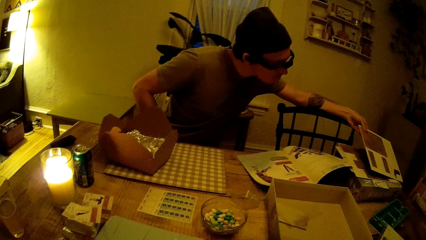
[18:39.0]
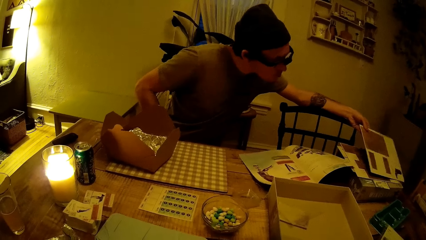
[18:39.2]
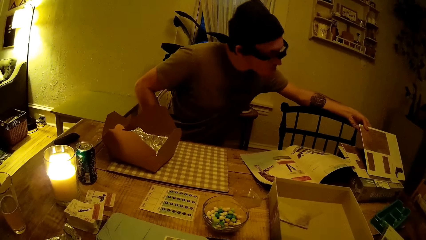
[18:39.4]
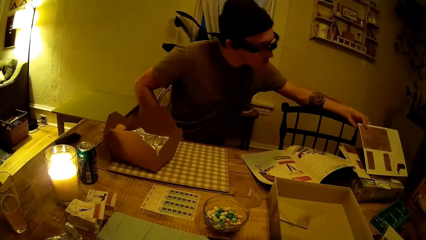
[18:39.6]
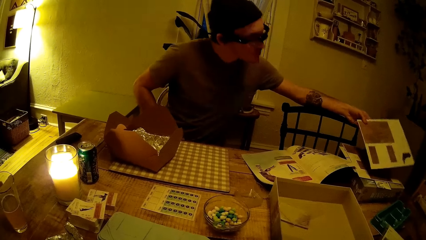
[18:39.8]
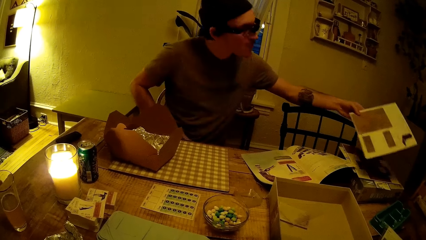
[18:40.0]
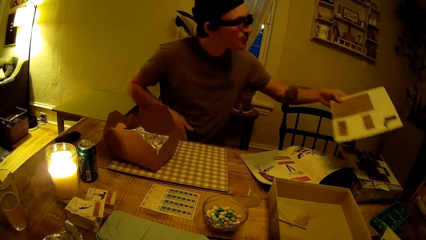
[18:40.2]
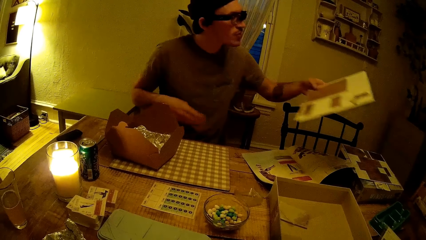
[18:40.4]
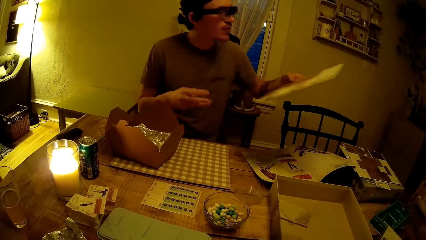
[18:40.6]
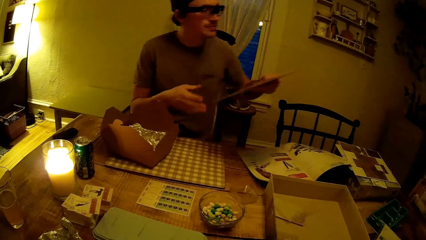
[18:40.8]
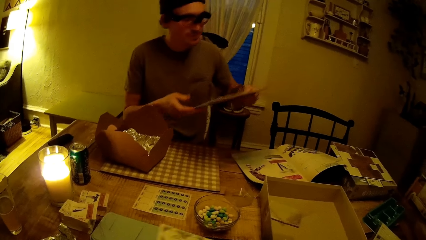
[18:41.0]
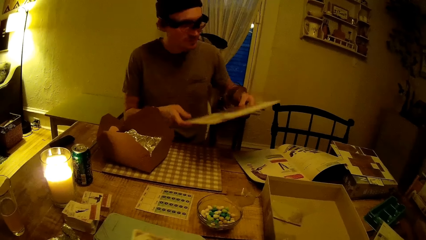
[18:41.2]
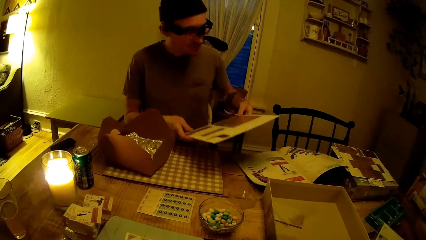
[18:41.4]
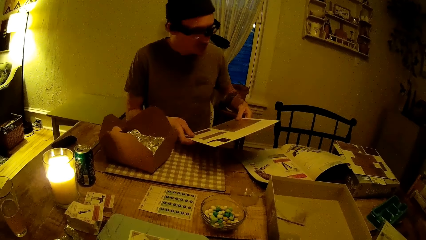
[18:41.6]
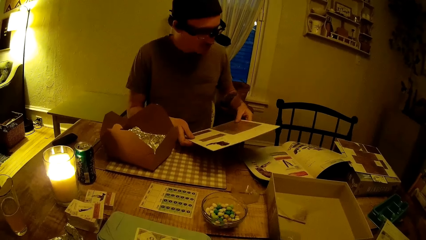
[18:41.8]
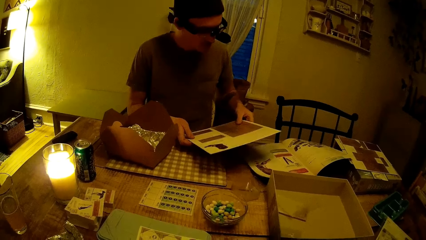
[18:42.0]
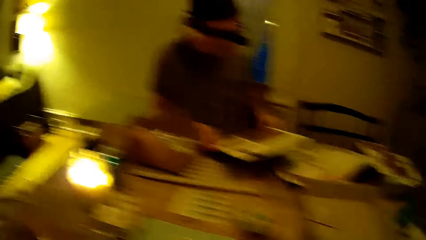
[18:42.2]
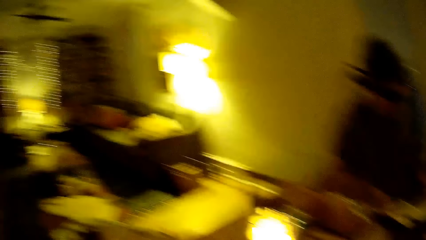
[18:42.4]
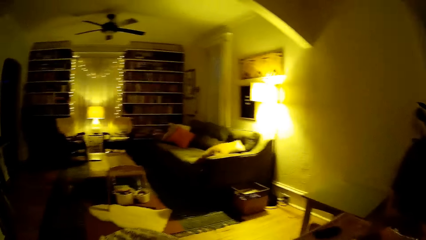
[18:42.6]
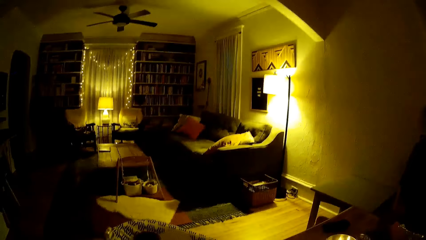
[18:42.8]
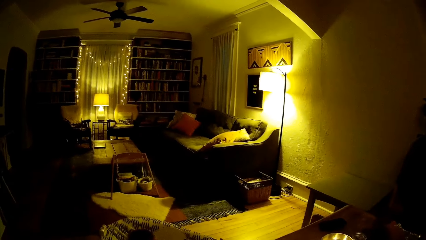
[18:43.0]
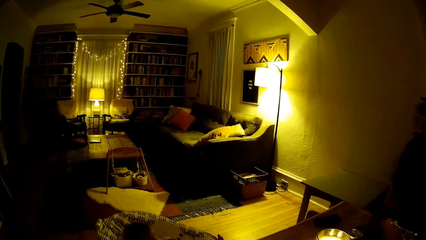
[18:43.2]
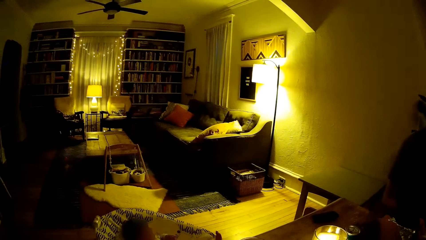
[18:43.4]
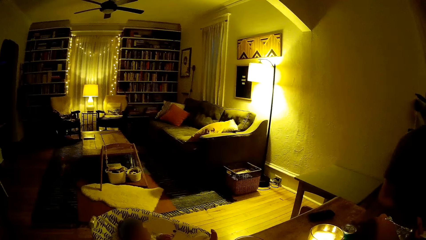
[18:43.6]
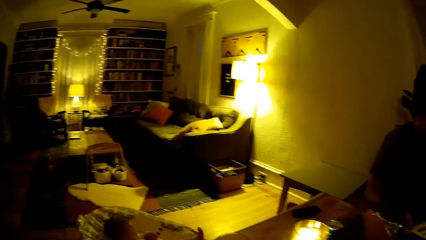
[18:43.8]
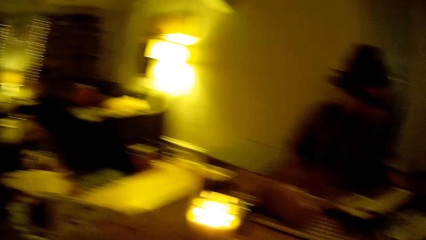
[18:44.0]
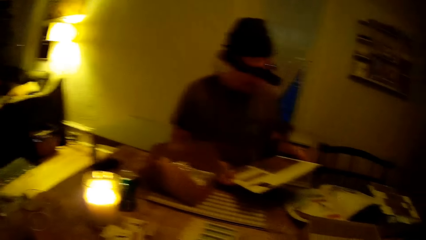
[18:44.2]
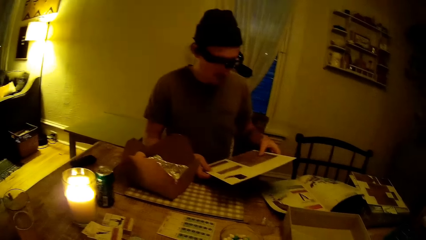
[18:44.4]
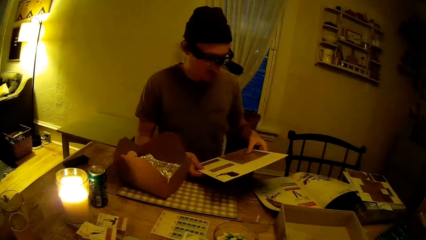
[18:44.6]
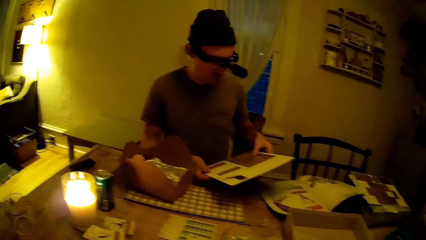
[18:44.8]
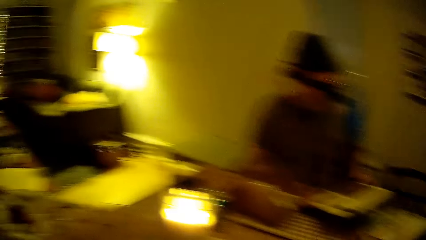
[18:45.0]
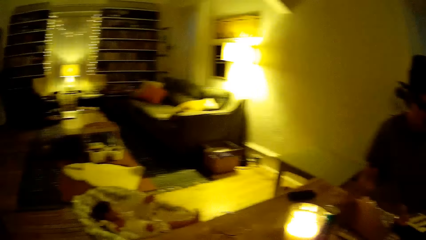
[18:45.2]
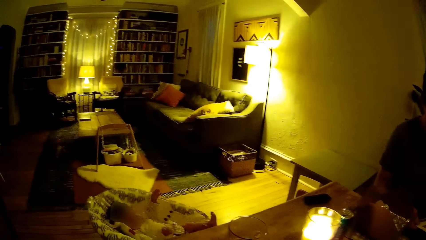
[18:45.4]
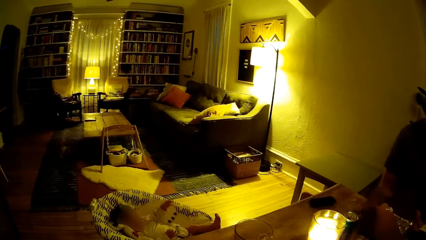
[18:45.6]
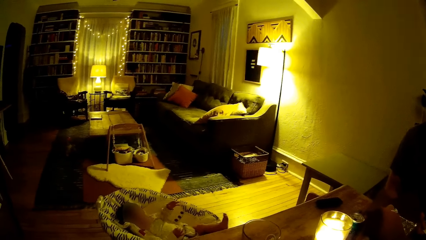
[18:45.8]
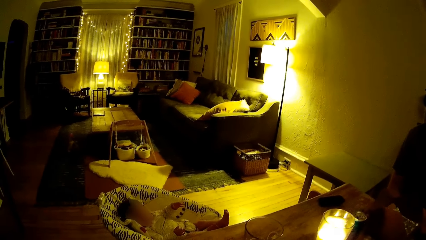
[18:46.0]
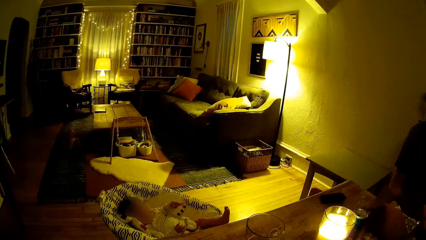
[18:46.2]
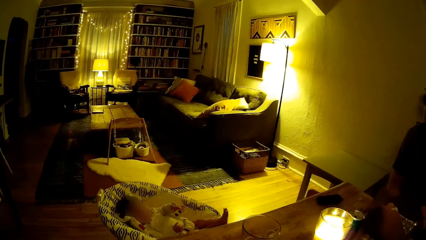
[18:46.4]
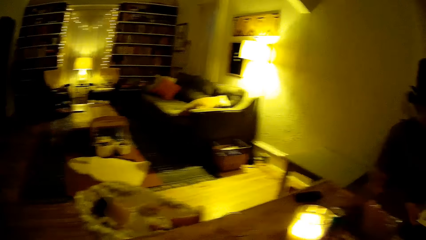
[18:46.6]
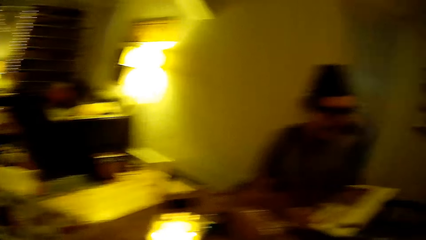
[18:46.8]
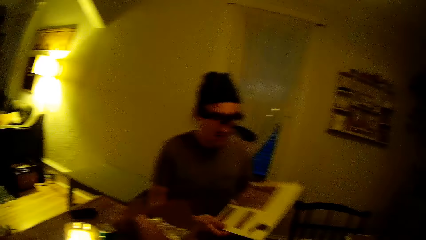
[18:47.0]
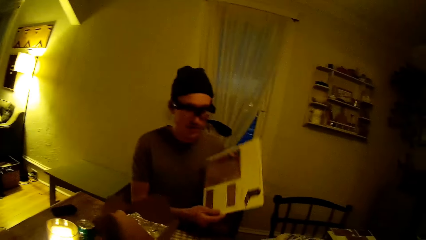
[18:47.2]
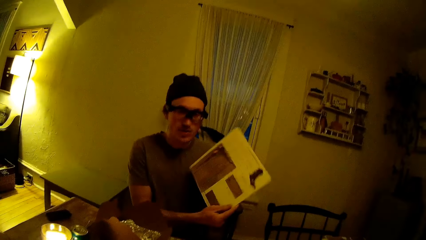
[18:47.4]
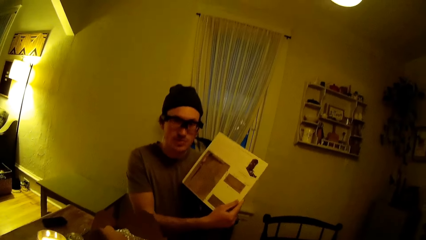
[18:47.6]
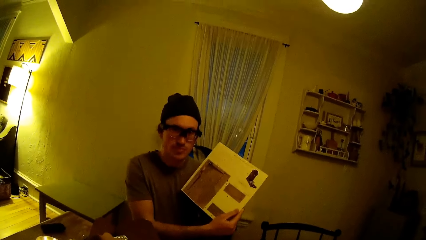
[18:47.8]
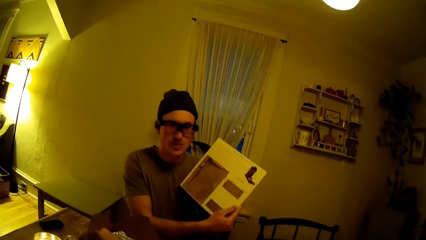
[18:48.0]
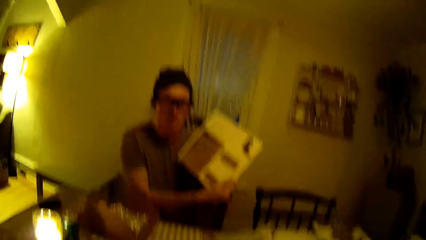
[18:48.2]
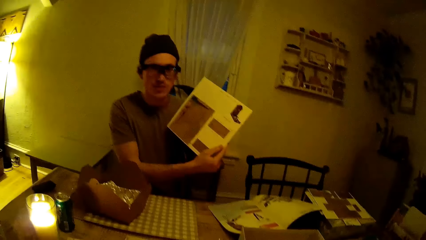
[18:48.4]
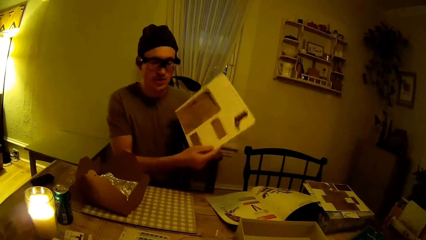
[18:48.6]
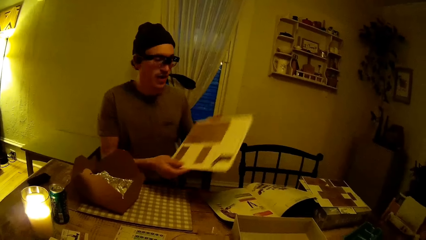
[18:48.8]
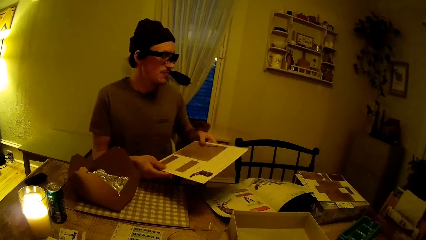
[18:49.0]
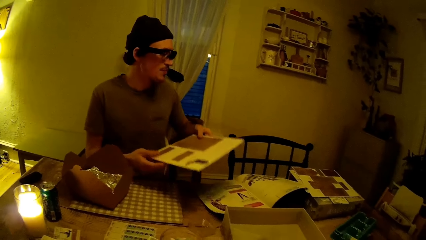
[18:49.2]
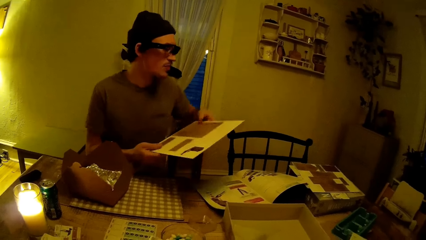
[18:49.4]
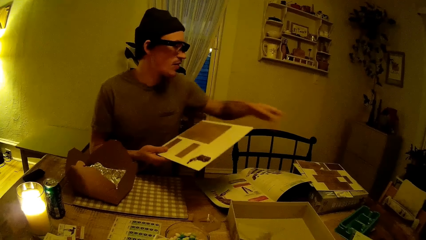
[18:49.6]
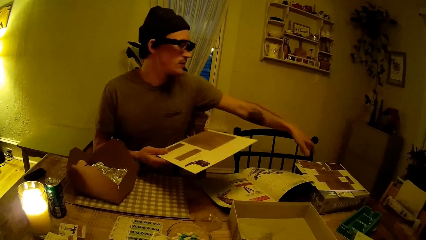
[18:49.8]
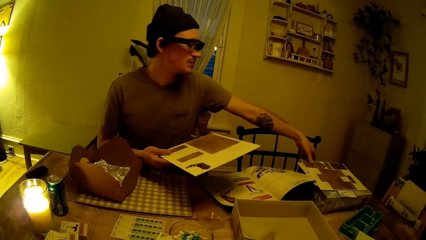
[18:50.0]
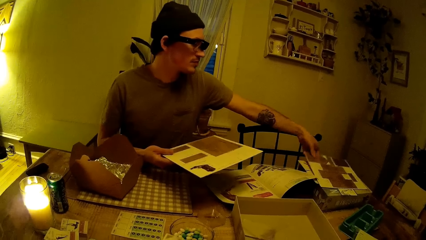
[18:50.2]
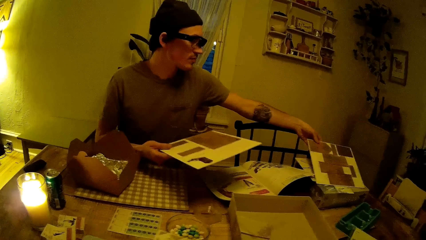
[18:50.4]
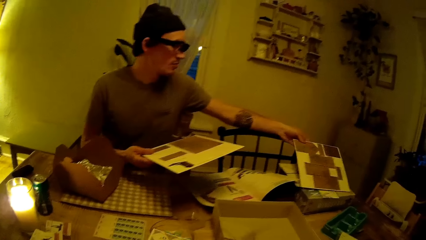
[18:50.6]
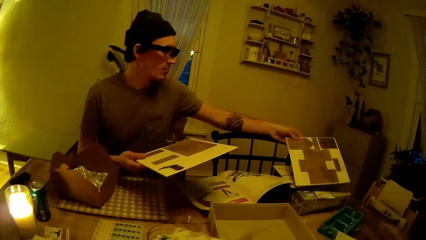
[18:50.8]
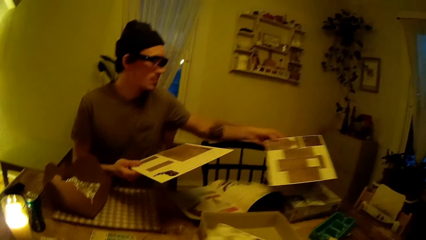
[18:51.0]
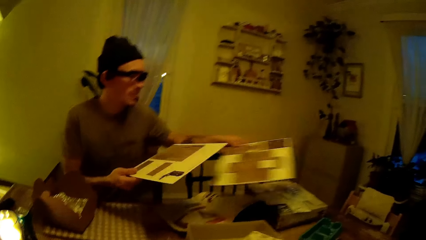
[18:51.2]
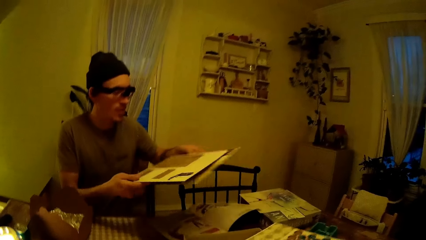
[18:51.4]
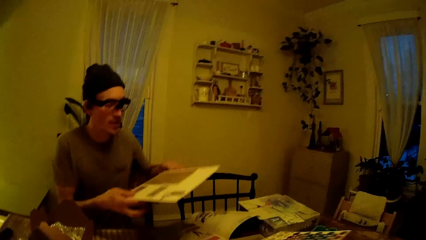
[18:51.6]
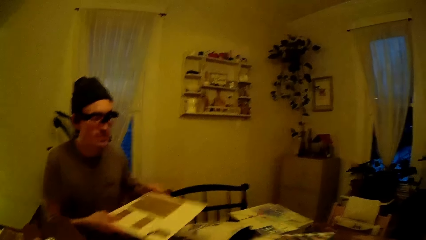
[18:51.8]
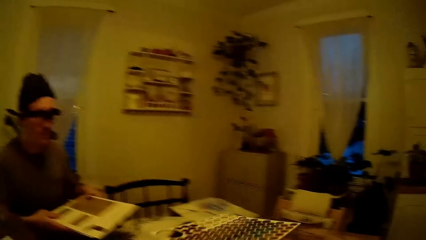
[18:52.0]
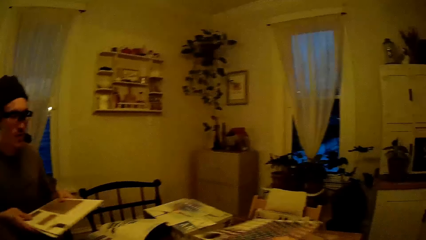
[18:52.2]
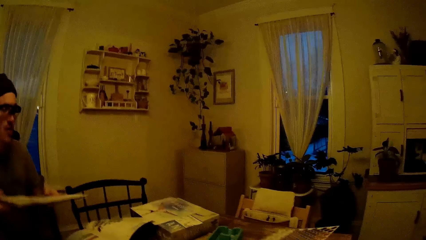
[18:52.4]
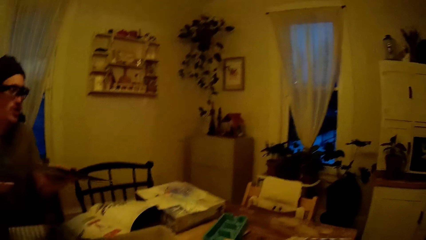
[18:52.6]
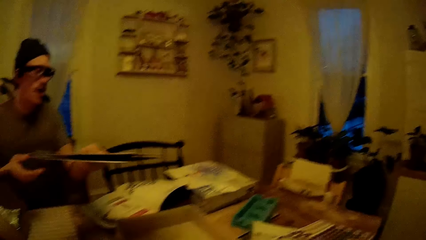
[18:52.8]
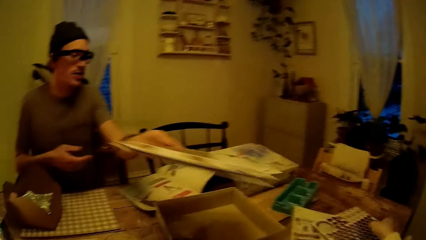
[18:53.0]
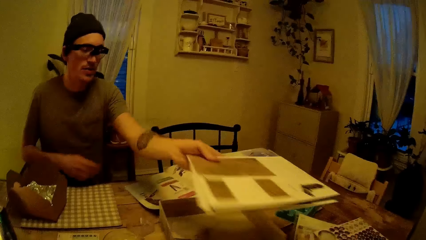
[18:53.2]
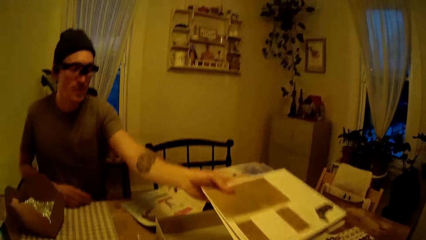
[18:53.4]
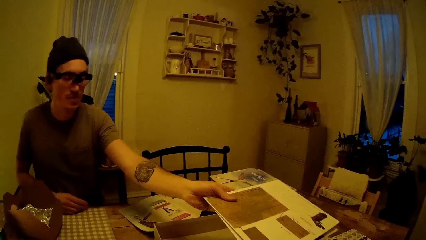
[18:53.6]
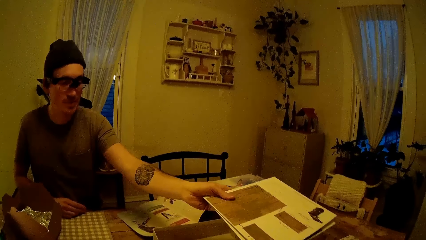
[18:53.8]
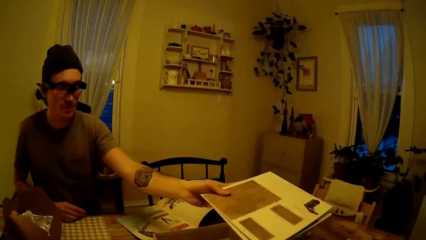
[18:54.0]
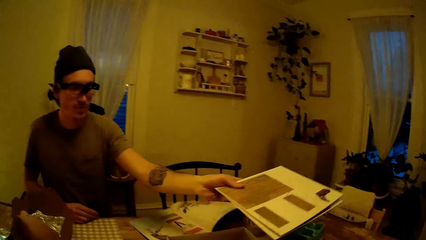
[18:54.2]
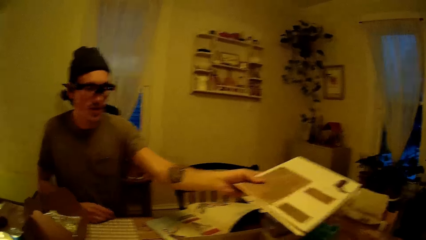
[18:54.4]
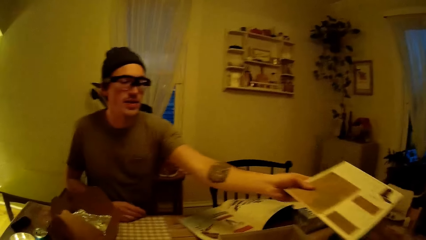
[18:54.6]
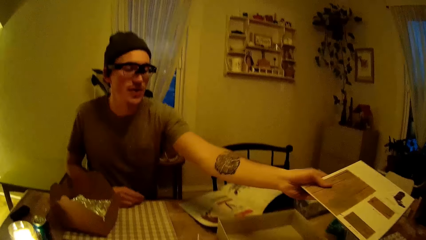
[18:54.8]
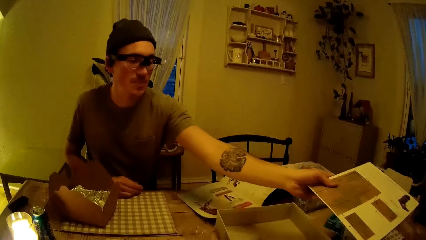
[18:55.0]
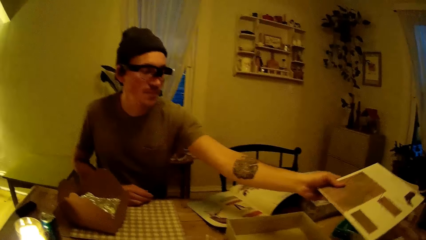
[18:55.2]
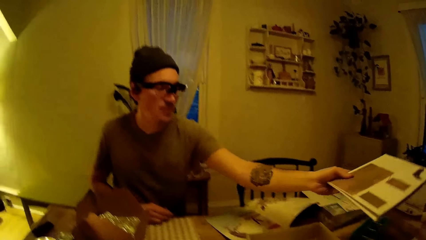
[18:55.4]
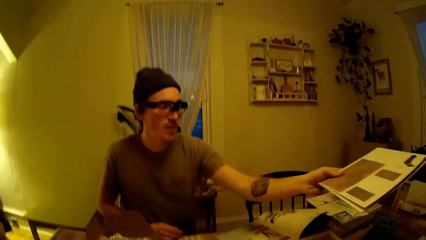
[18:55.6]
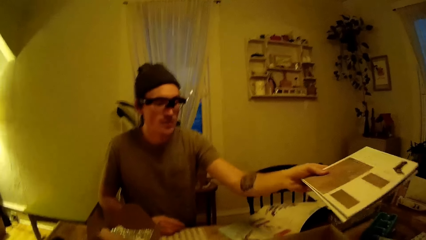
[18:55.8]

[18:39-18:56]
The man holds the board with both hands. The man stares at the Wingspan game board. The camera wearer looks around. She converses with the man. The man converses with the camera wearer. The man shows the camera wearer the Wingspan game board. The man picks up another Wingspan game board with his left hand. The man holds the board with both hands. The camera wearer puts a board on the table with her right hand. The man hands the boards over to the camera wearer with his left hand.
